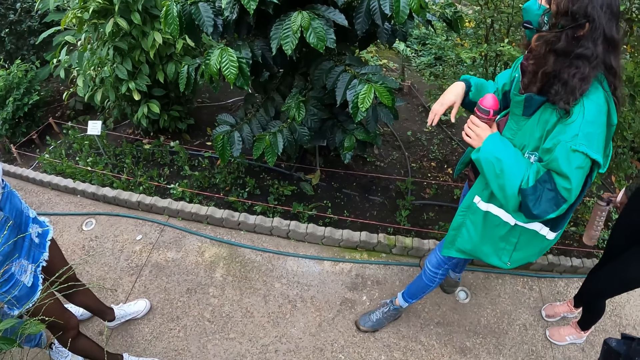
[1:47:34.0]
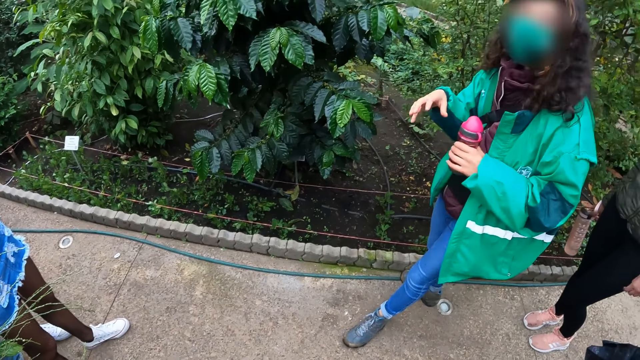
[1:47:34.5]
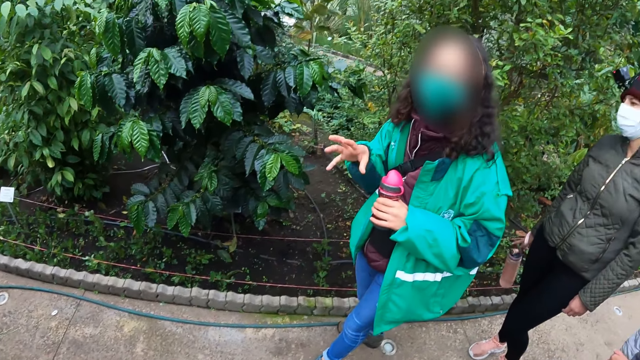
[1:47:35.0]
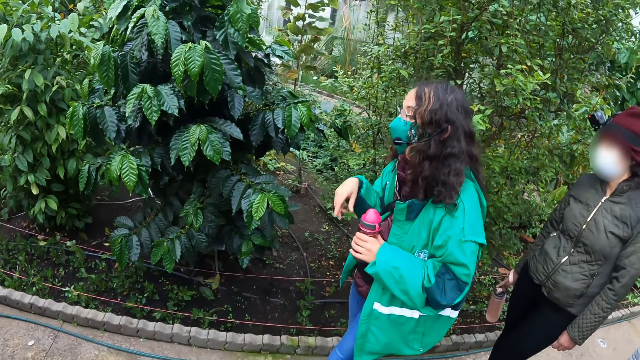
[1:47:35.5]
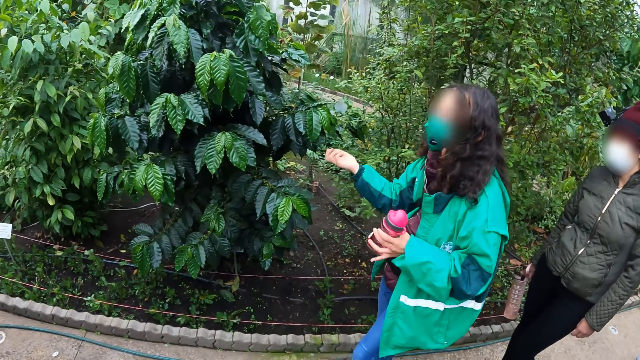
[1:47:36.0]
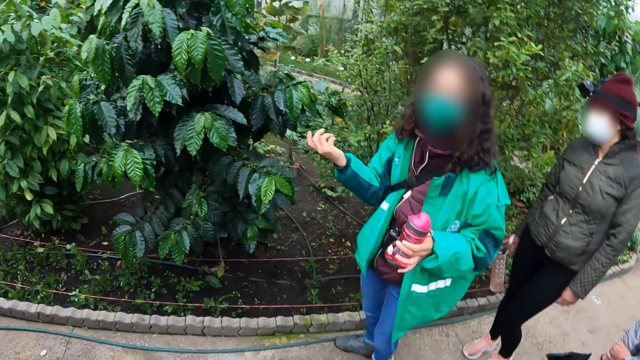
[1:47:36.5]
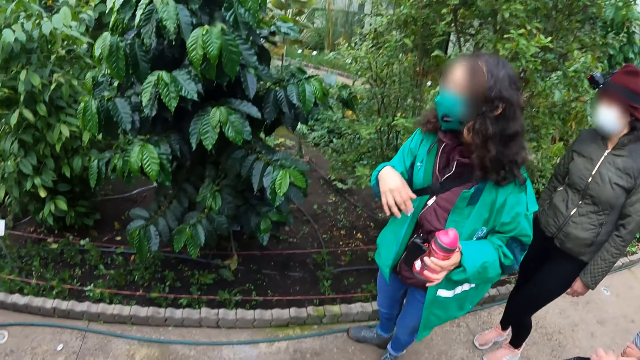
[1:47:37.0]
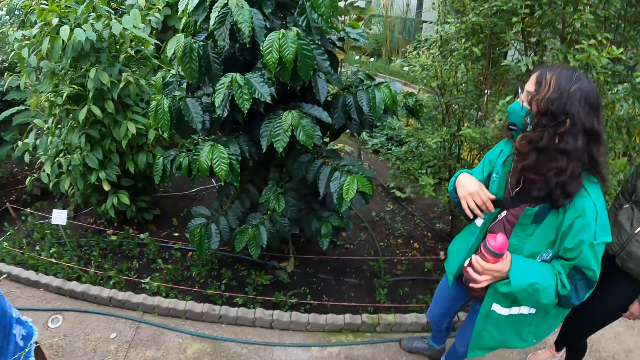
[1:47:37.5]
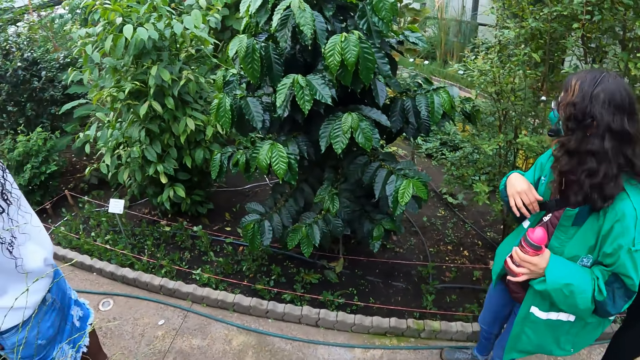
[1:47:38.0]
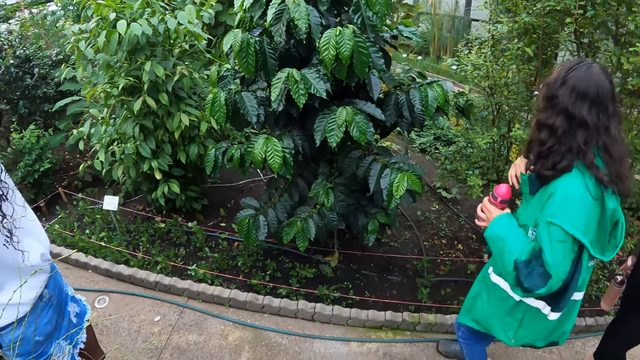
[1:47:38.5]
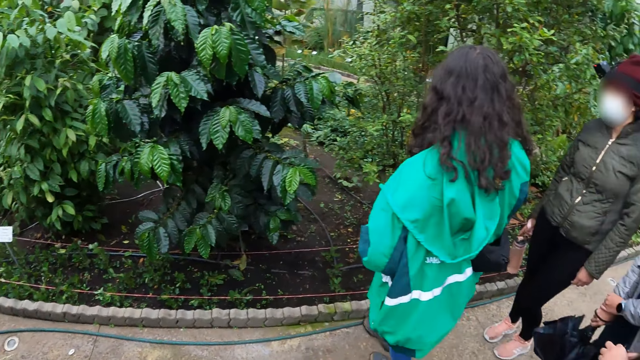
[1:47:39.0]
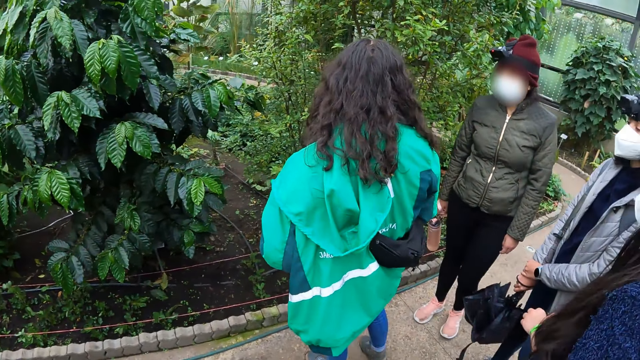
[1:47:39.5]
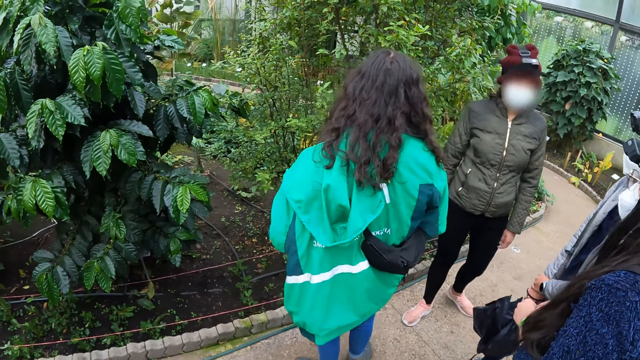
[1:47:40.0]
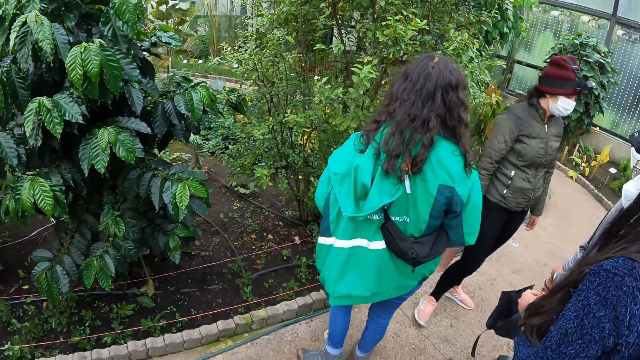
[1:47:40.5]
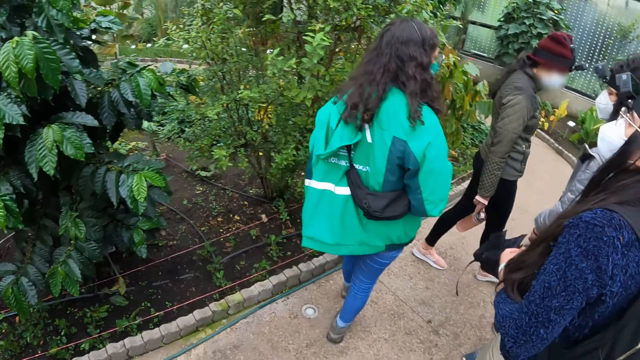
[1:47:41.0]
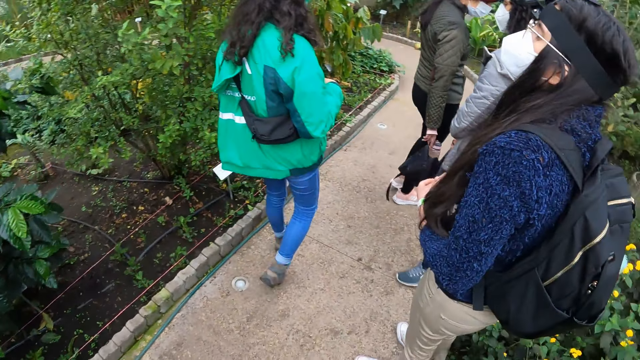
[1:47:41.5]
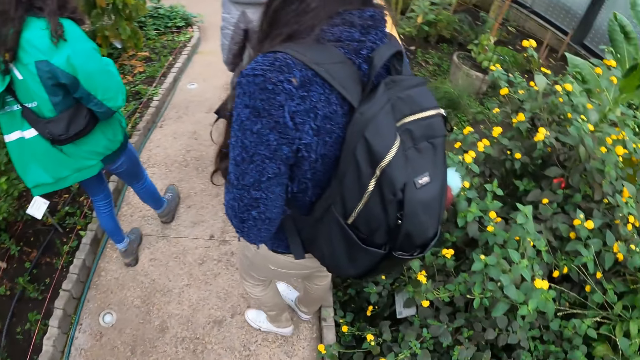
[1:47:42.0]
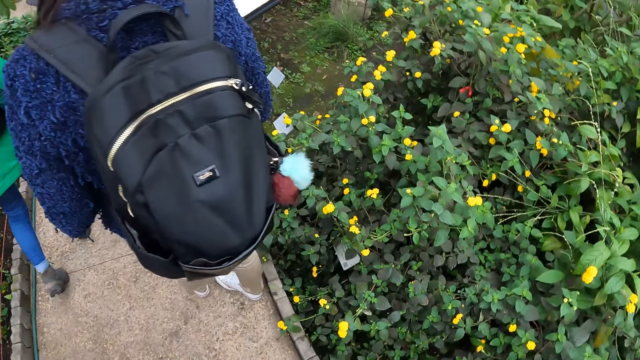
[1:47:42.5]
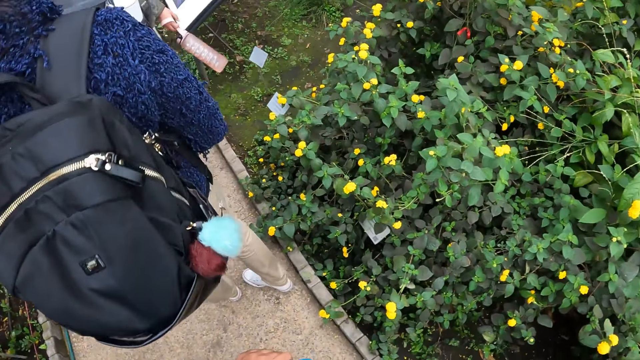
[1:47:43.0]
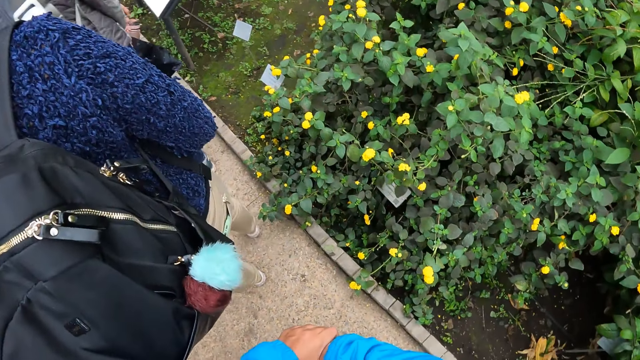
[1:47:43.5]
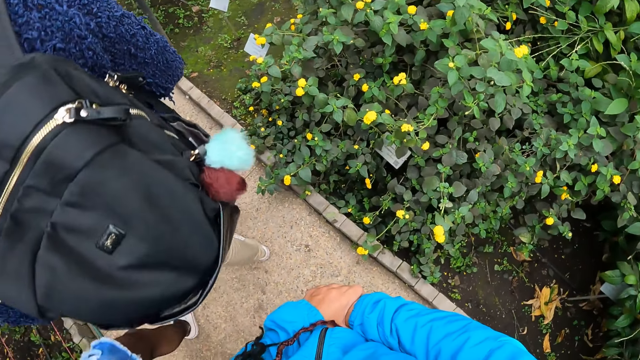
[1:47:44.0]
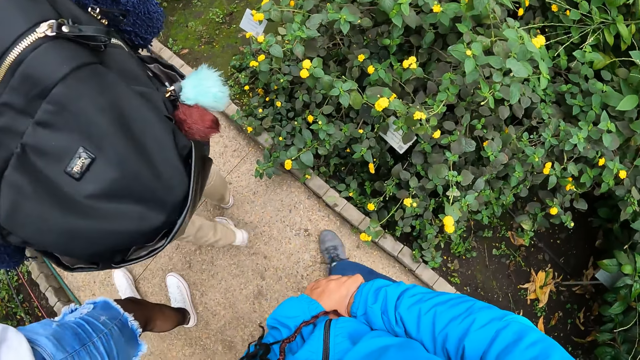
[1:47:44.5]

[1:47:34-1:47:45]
A woman walks on the pavement. The camera wearer walks on the pavement.

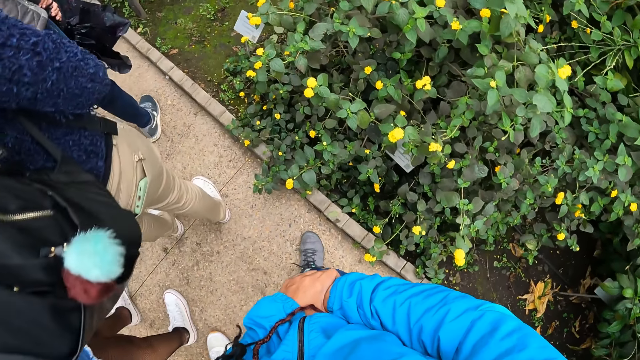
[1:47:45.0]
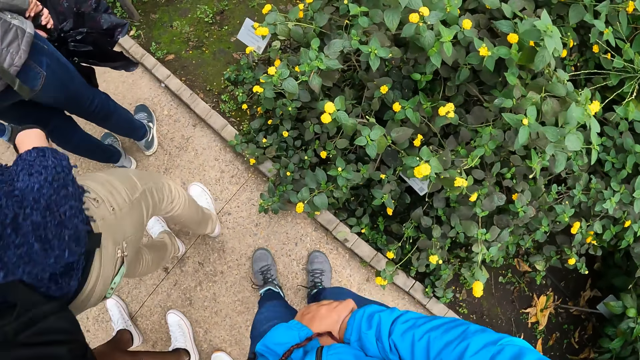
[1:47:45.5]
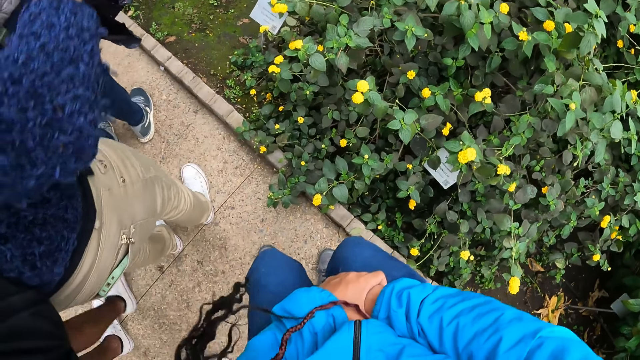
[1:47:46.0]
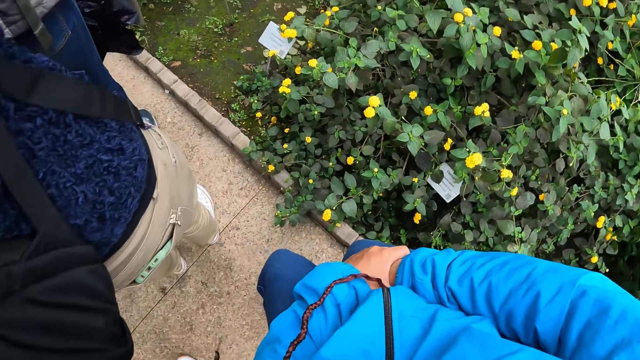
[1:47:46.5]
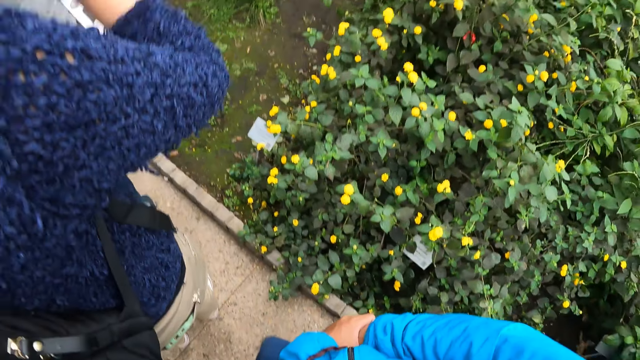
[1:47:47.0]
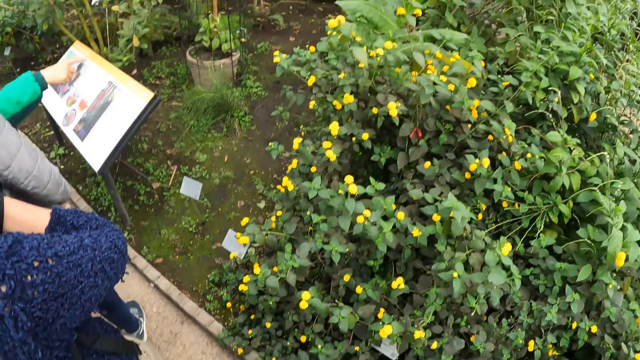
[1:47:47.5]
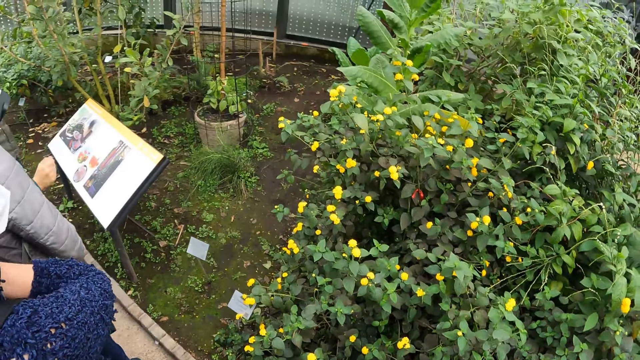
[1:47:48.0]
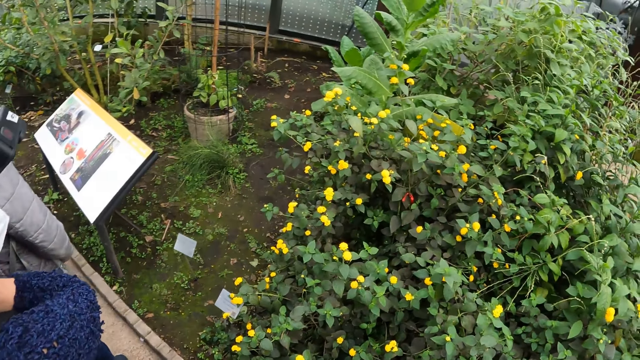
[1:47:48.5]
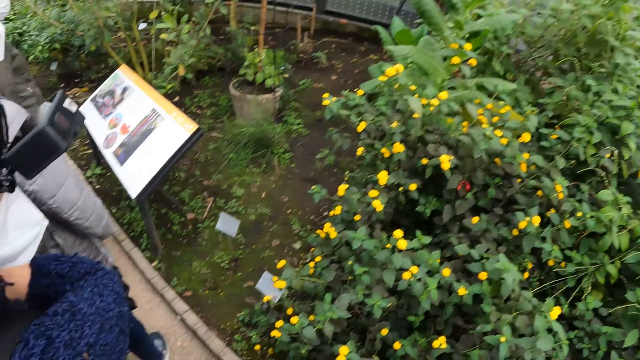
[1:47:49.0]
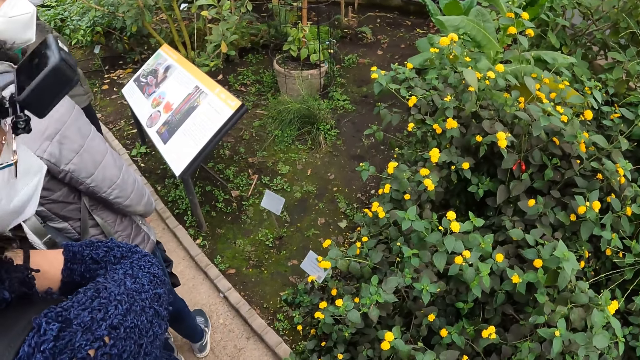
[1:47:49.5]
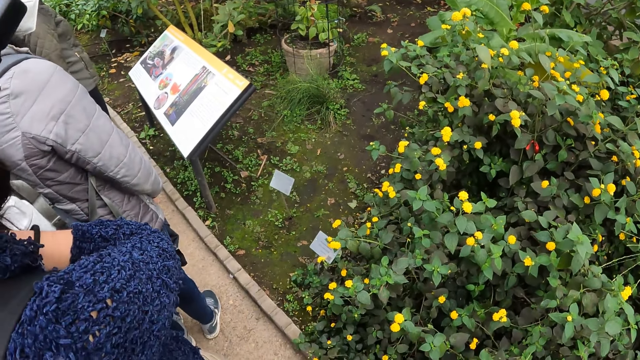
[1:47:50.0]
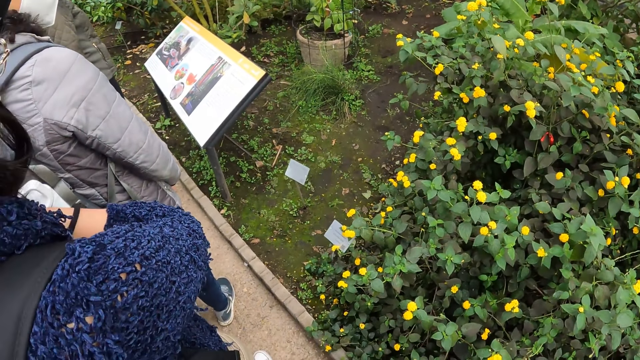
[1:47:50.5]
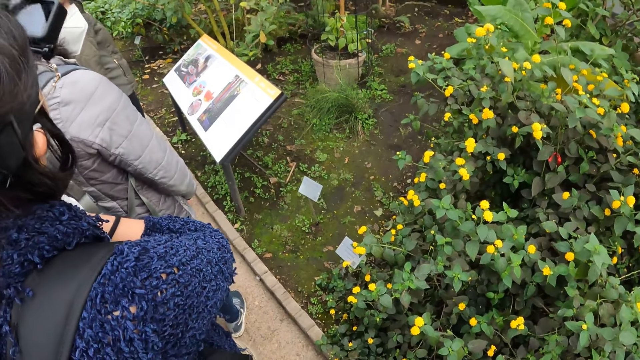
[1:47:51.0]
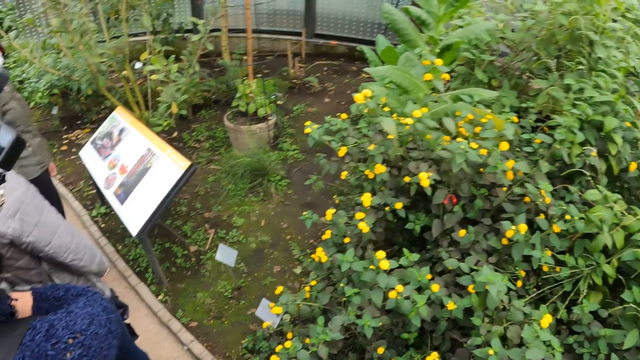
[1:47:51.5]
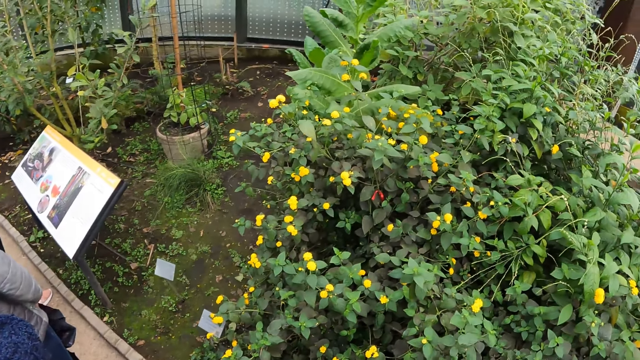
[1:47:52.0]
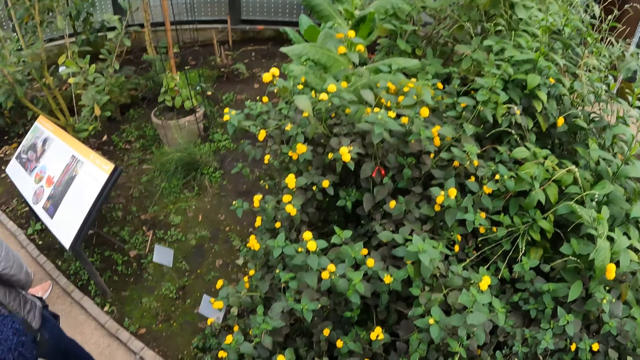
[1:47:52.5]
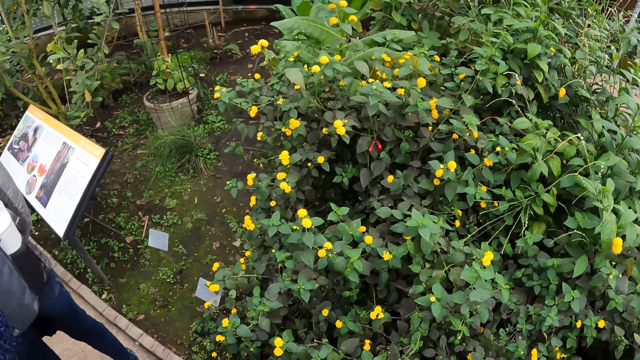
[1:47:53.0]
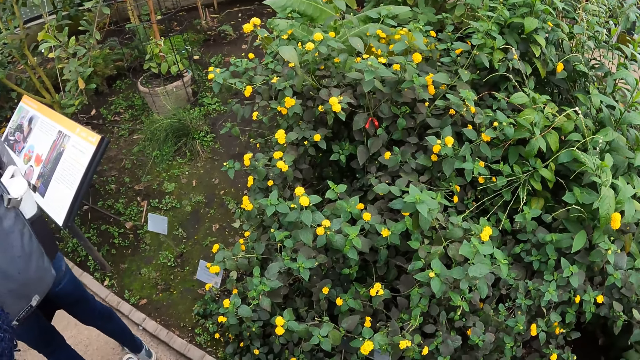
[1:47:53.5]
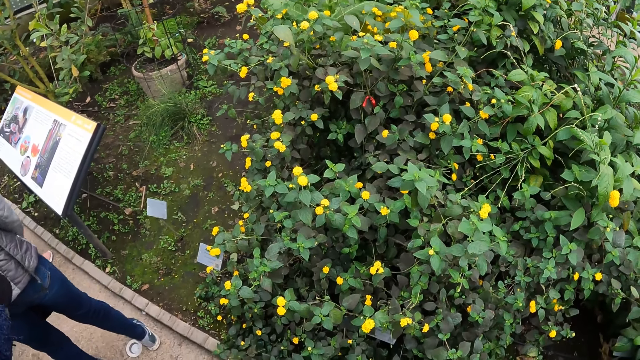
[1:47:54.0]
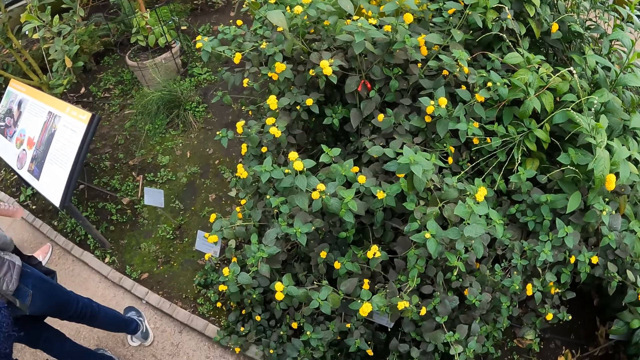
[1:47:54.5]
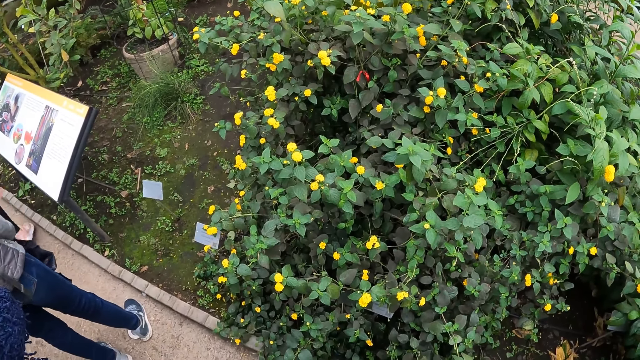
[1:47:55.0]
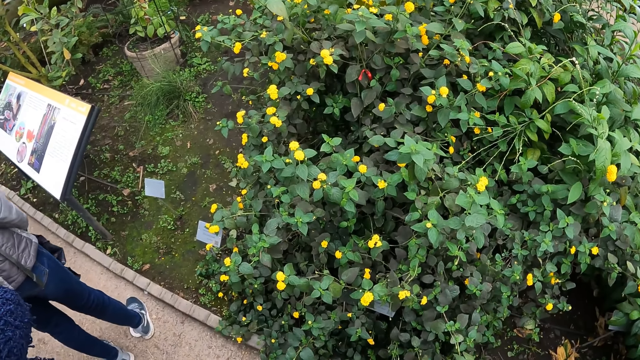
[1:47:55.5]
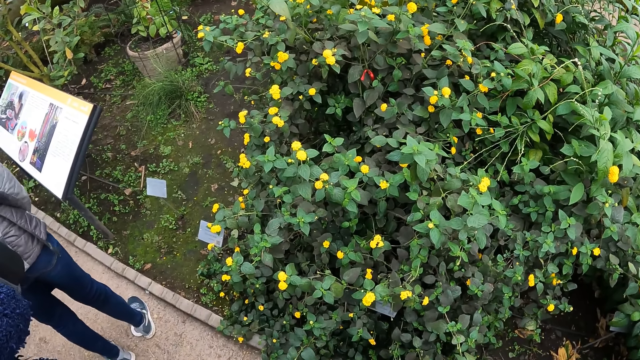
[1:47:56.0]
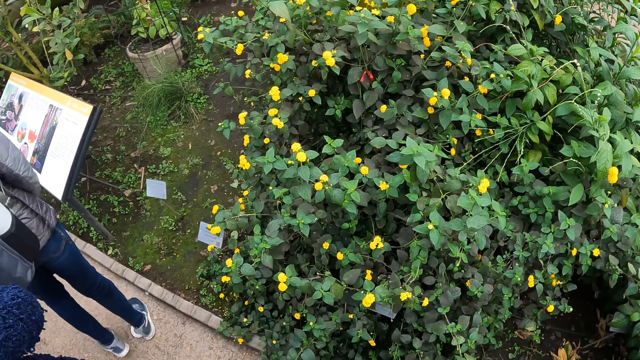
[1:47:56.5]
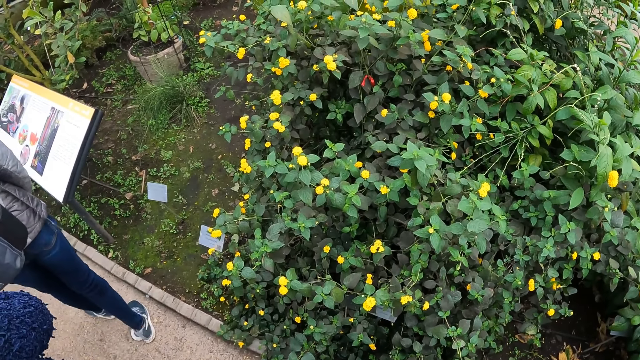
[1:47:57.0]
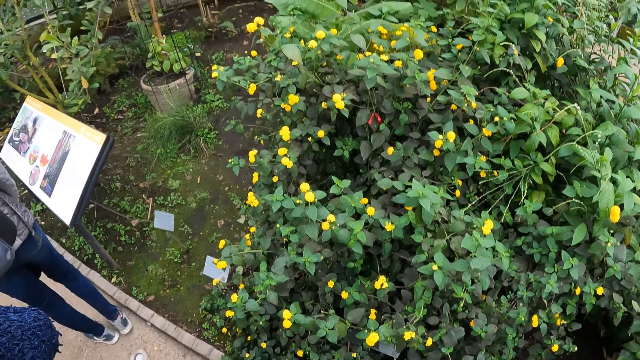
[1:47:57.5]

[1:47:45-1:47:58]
A woman stretches her hand. The camera wearer looks at the plants.
